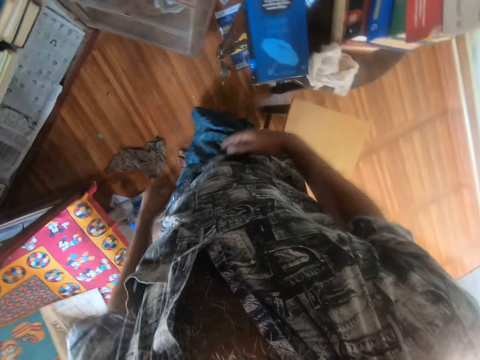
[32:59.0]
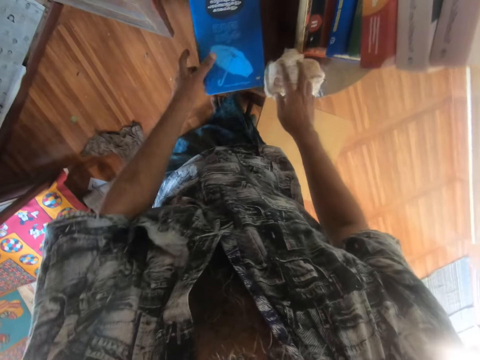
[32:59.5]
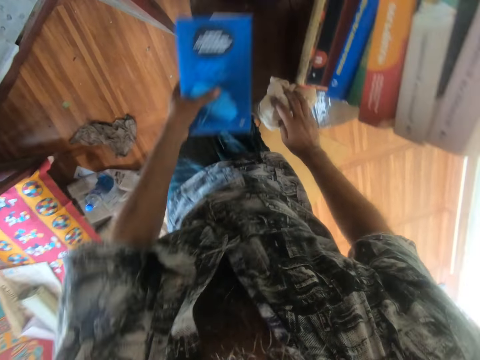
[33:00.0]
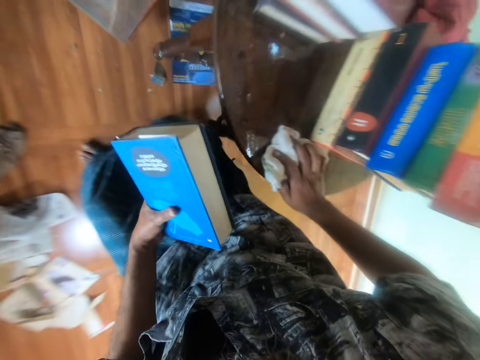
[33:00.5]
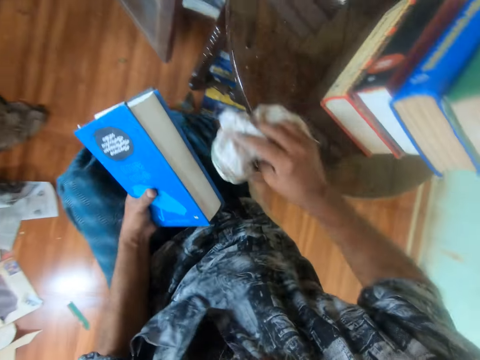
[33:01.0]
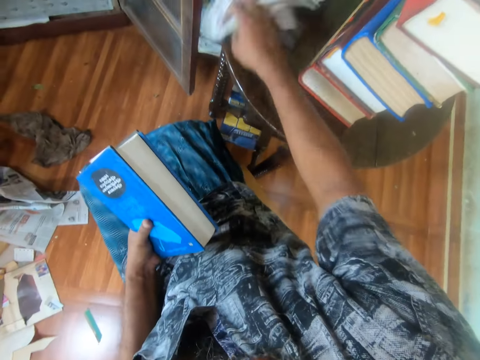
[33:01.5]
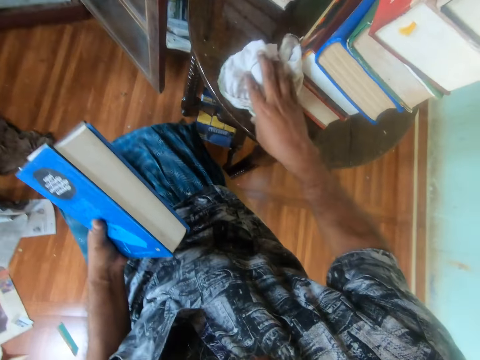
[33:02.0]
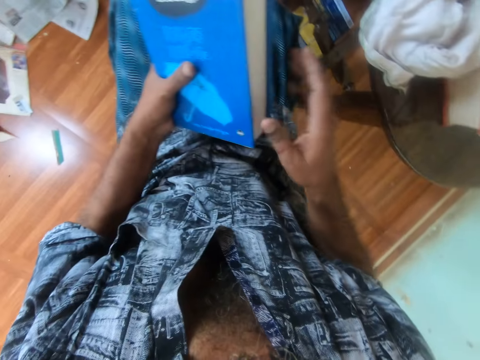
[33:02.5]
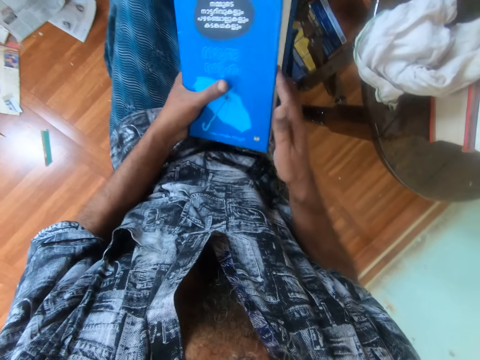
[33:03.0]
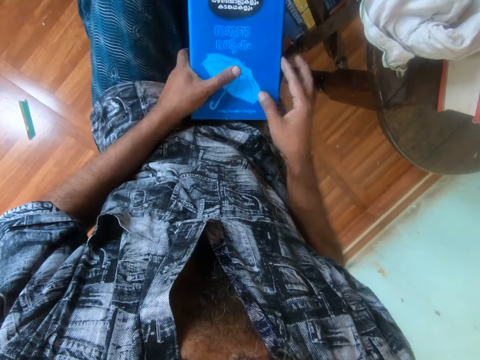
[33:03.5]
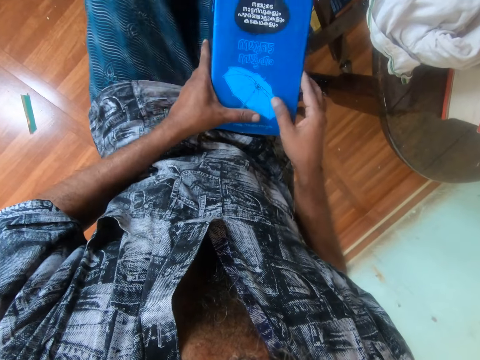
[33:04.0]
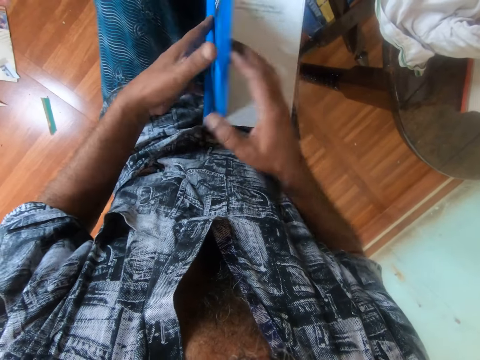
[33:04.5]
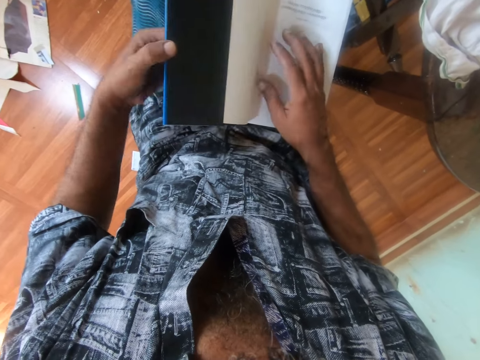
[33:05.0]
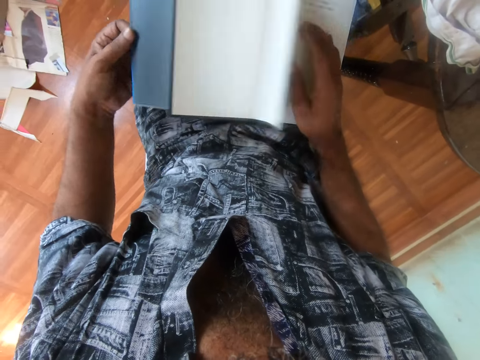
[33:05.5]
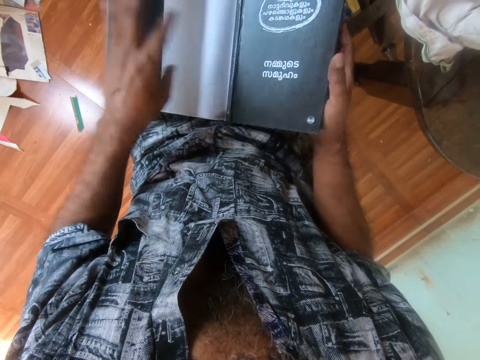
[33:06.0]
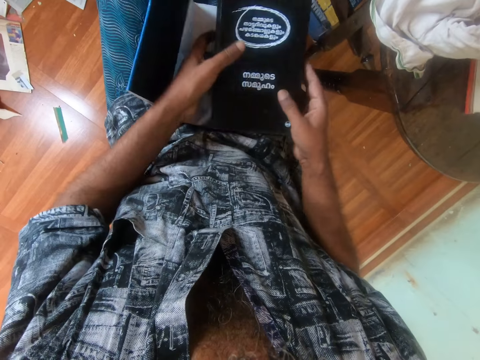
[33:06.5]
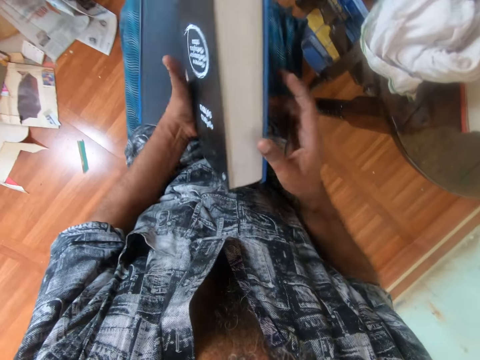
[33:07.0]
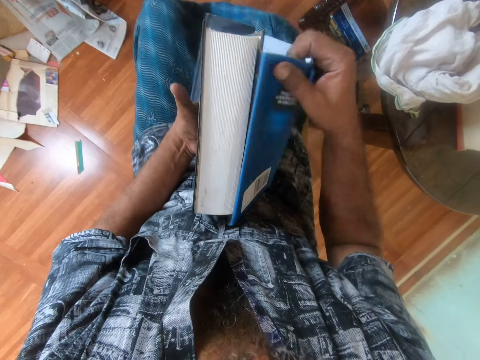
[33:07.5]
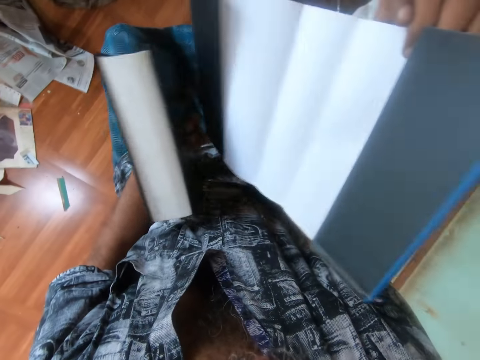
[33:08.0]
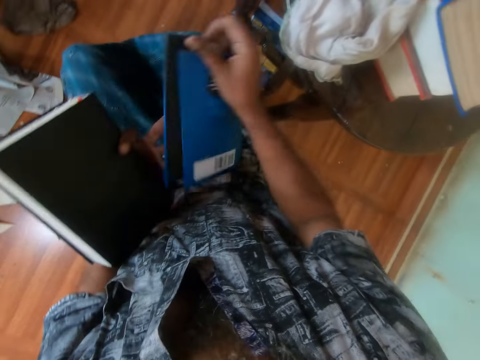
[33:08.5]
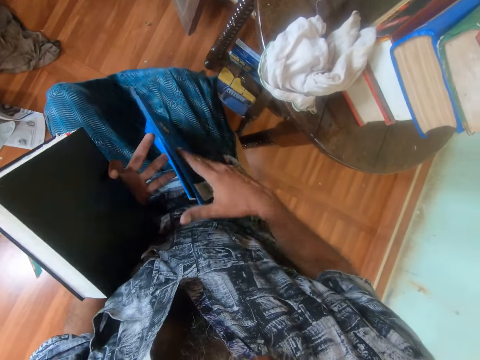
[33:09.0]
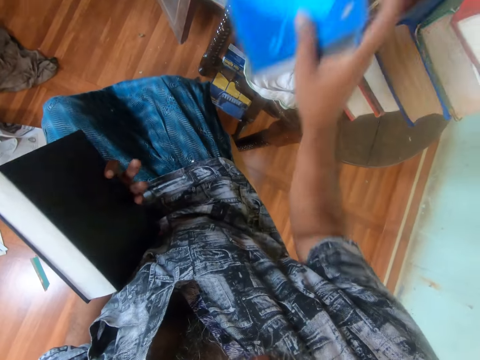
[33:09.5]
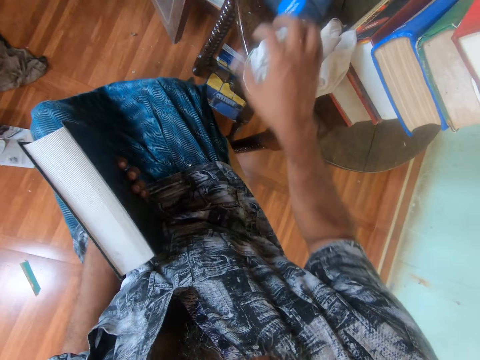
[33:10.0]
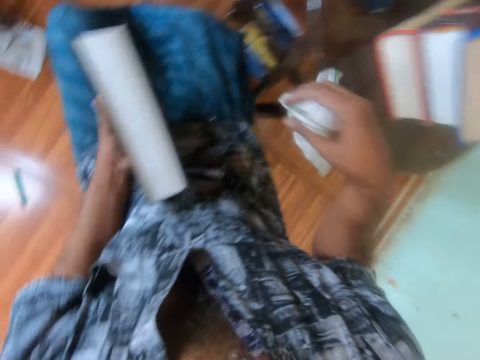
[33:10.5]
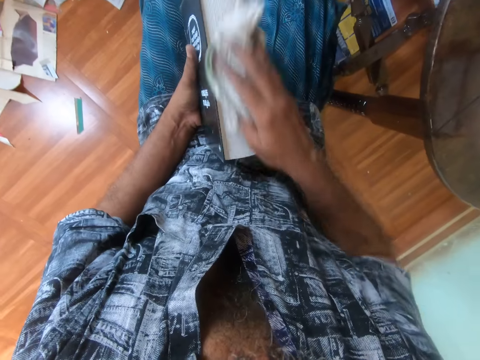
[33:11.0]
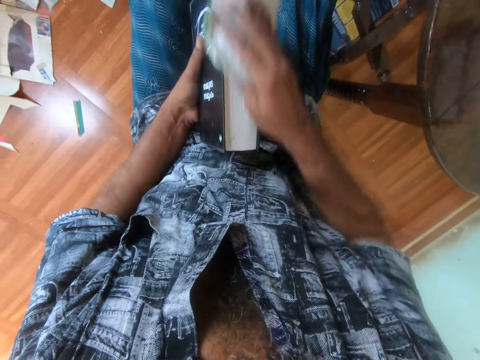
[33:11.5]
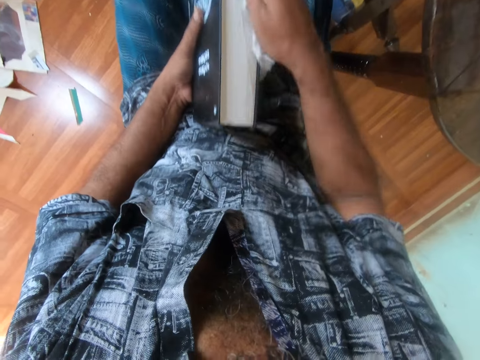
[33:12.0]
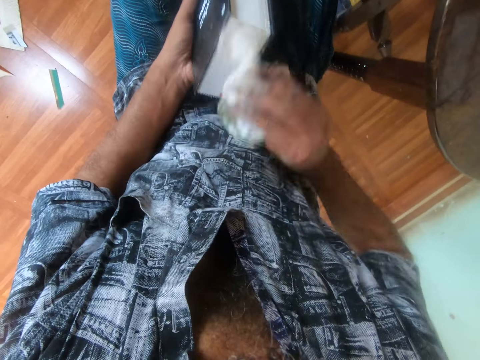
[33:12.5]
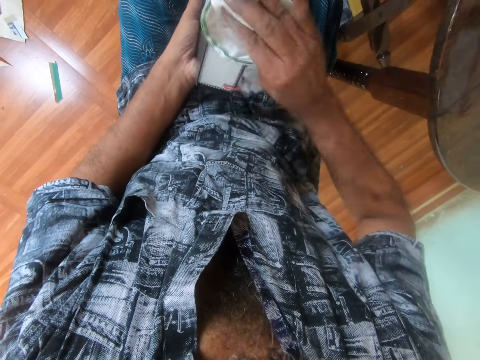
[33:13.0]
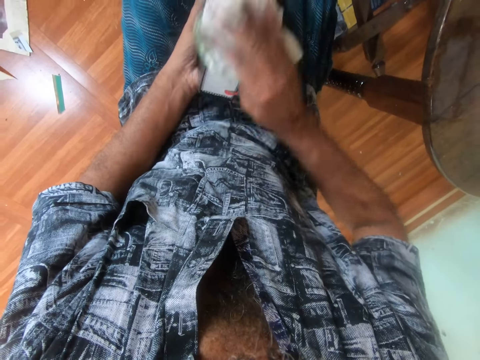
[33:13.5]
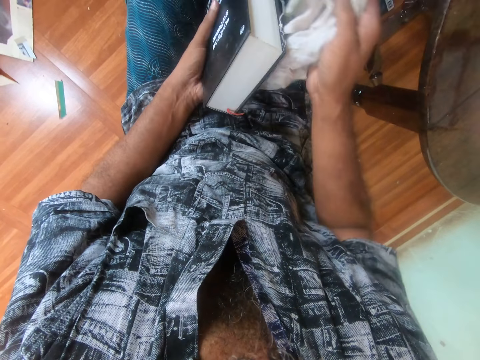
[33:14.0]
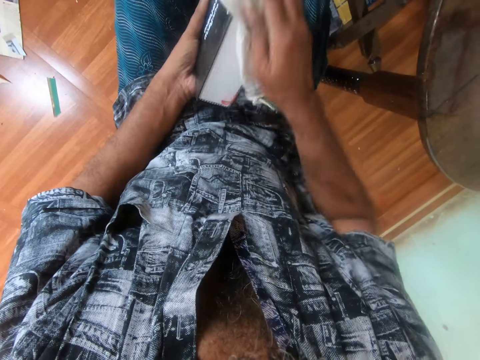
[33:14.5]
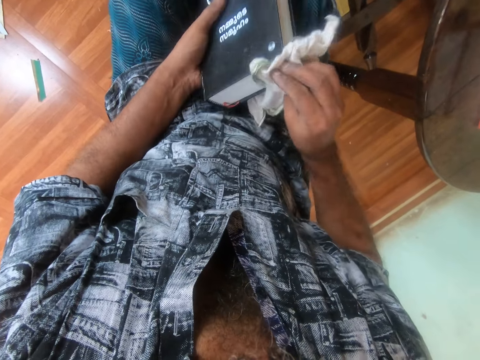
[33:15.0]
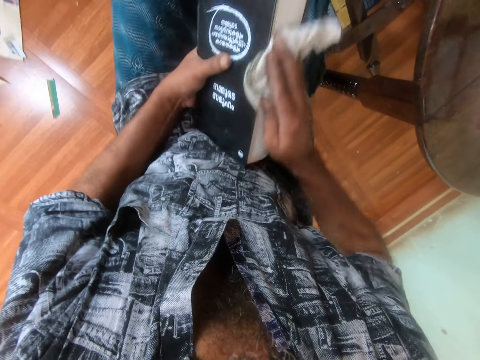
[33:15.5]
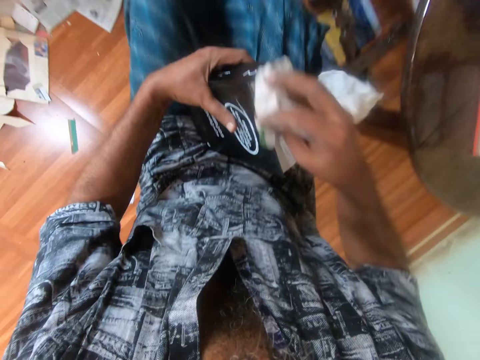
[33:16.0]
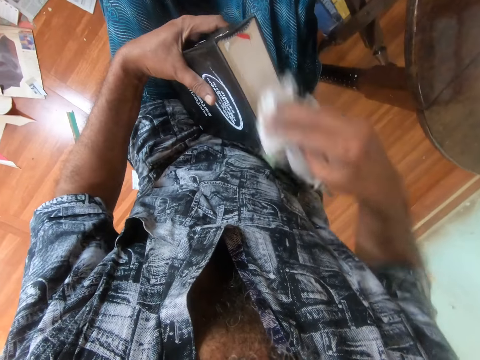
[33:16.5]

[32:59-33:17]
The camera wearer walks back. They pick up the book and cloth with both hands. They sit down. They wipe the table. They hold the book with both hands. They place the book on the thigh. They open the book with the right hand. They pull off the cover with both hands. They carry the book with both hands. They pull off the cover with both hands. They place the cover on the table. They pick up the cloth with the right hand. They wipe the book with the cloth.

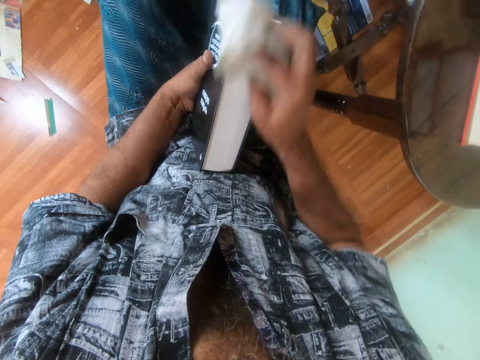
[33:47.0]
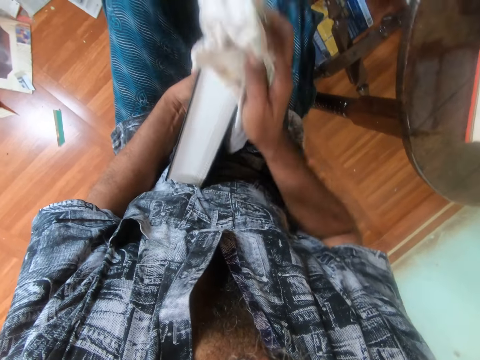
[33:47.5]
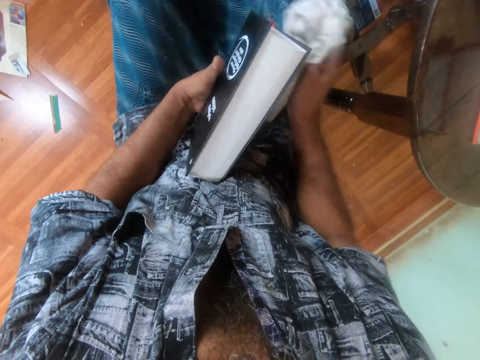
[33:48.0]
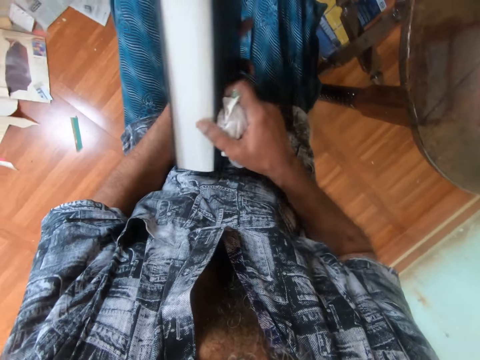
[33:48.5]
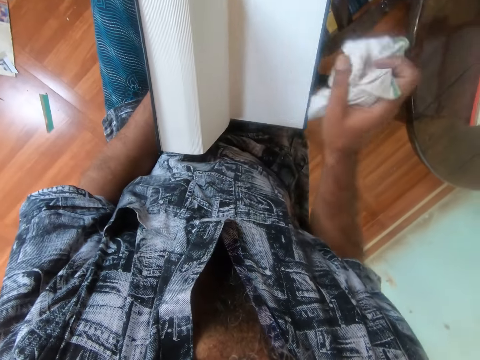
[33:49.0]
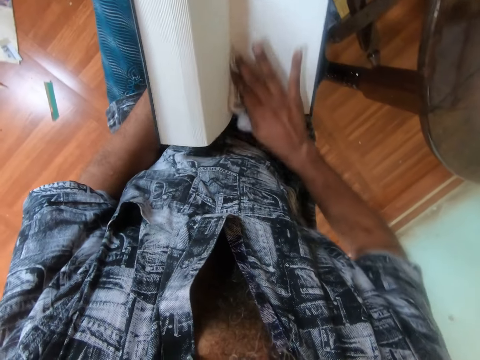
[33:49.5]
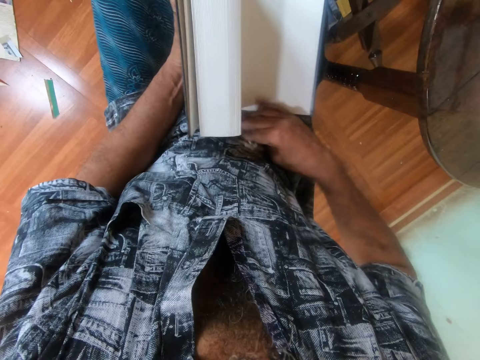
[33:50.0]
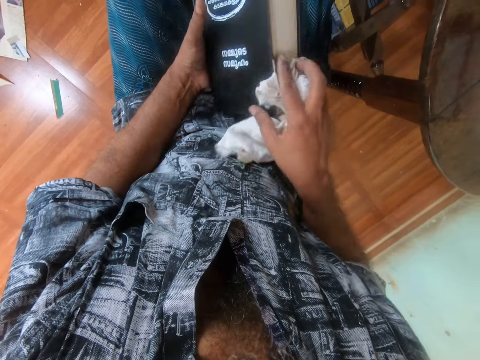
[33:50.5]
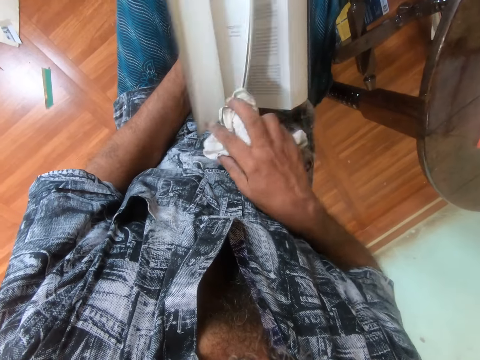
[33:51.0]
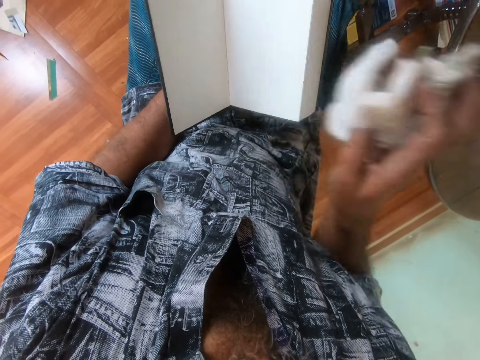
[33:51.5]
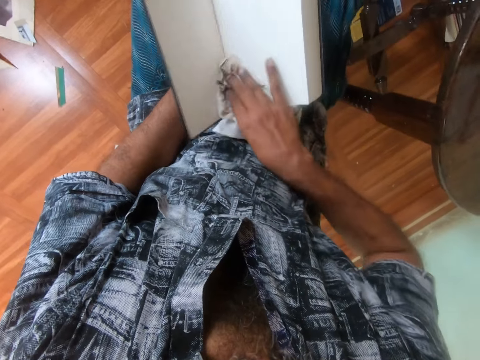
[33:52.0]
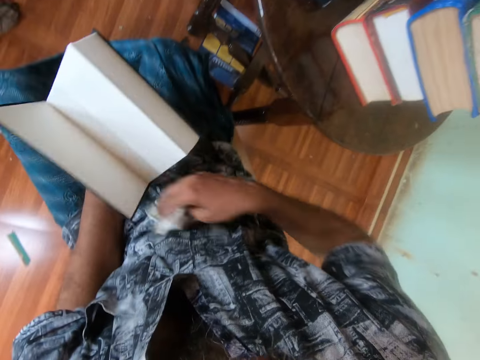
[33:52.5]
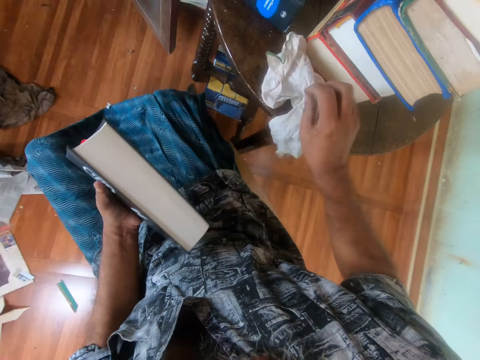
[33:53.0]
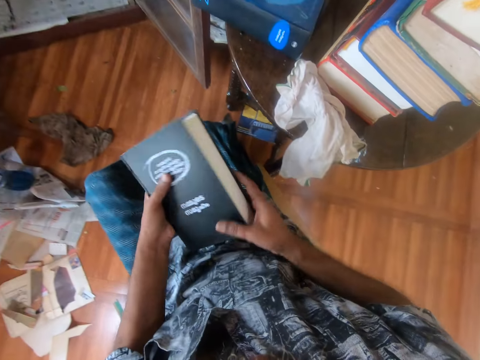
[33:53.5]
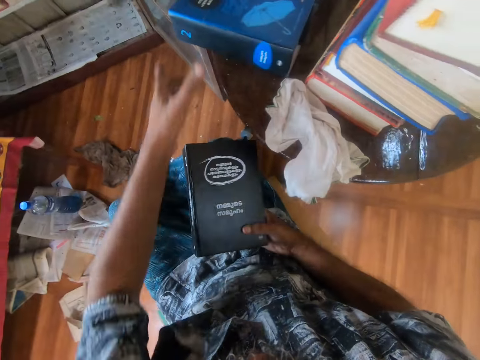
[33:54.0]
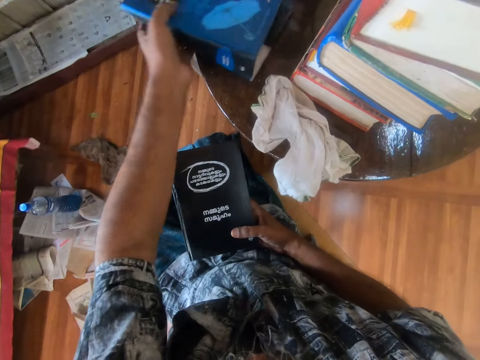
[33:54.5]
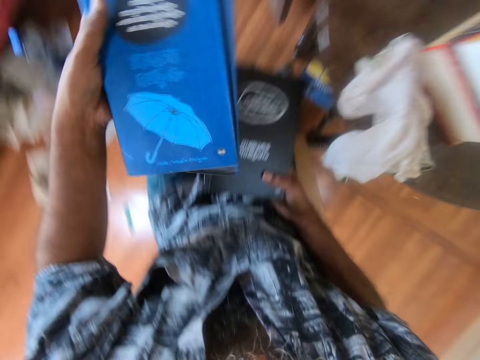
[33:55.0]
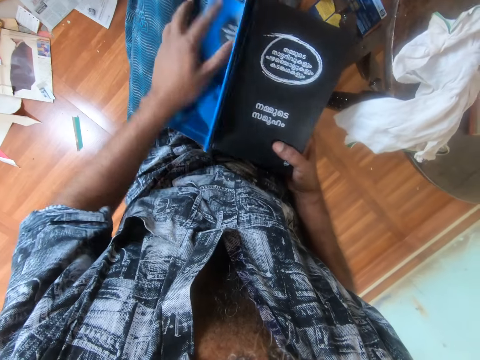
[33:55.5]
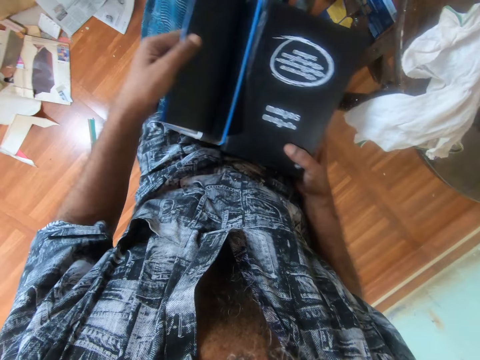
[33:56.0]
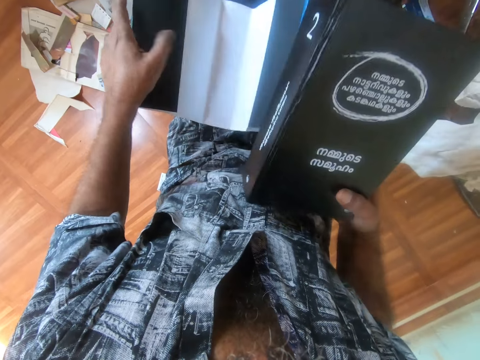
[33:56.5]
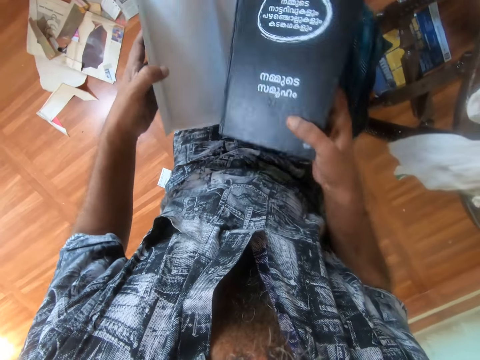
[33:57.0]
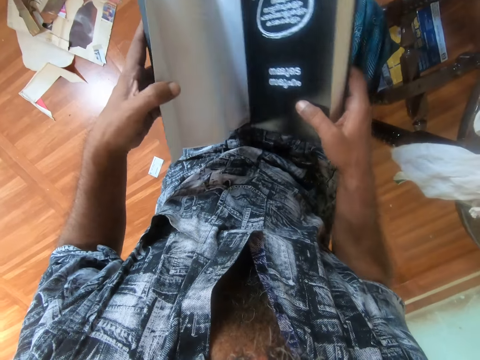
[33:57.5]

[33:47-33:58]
The camera wearer opens the book with the right hand. They wipe the book with a cloth. They open the book with the right hand. They wipe inside the book with the cloth. They place the cloth on the table. They hold the book with the right hand. They pick up the cover with the left hand. They open up the book with the left hand. They cover the book.
